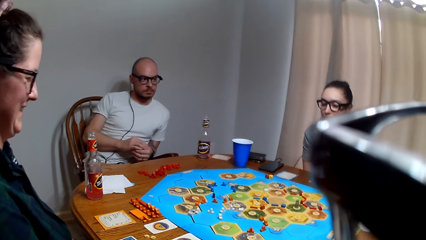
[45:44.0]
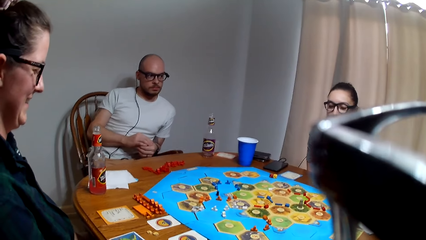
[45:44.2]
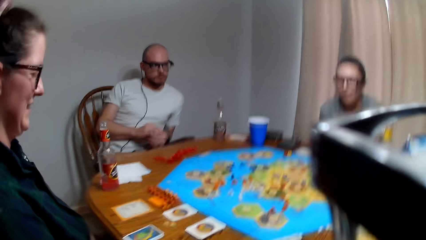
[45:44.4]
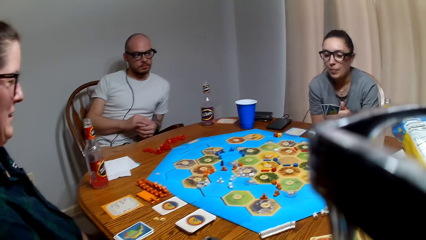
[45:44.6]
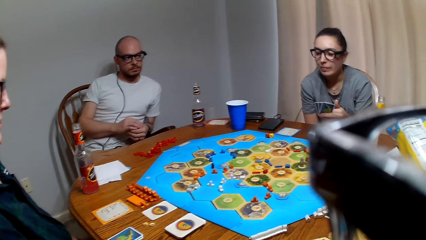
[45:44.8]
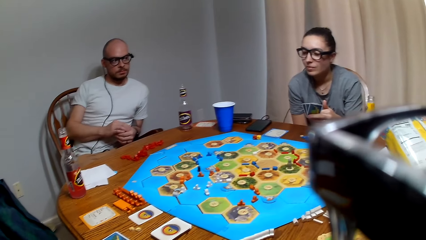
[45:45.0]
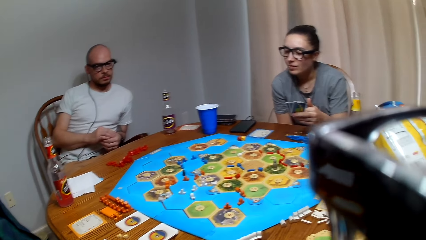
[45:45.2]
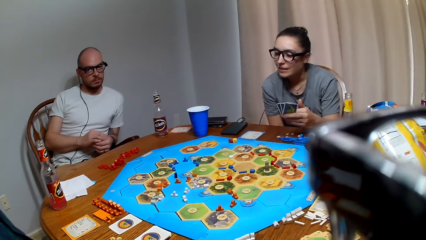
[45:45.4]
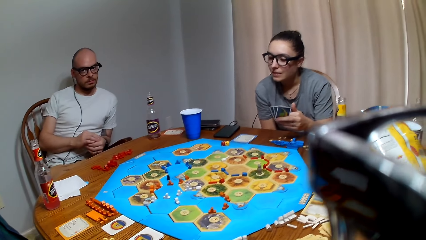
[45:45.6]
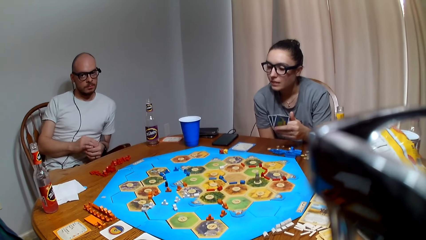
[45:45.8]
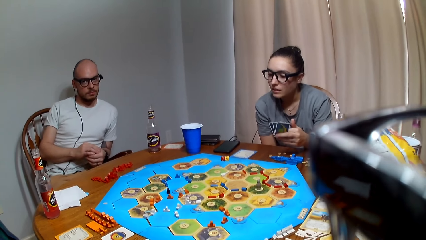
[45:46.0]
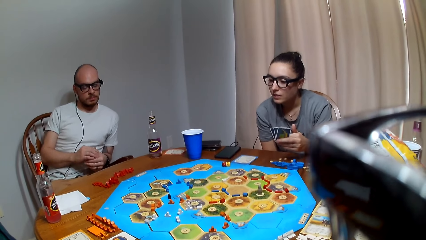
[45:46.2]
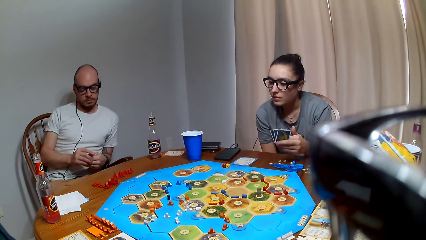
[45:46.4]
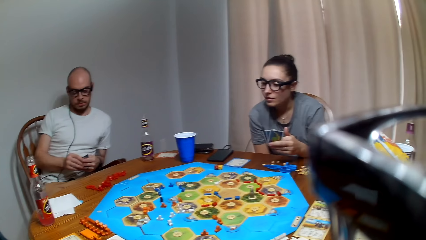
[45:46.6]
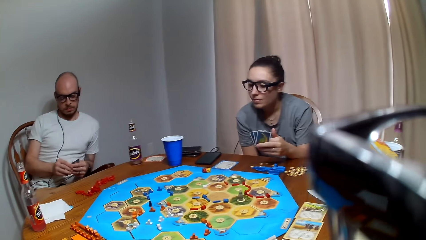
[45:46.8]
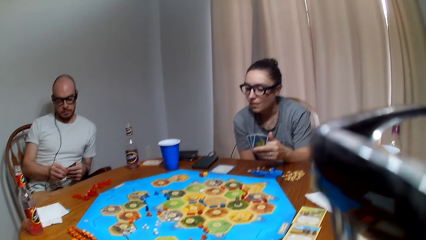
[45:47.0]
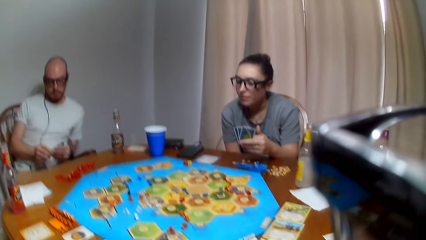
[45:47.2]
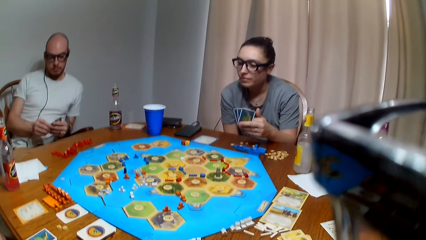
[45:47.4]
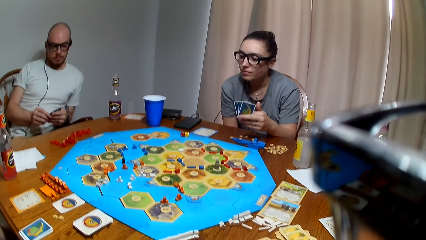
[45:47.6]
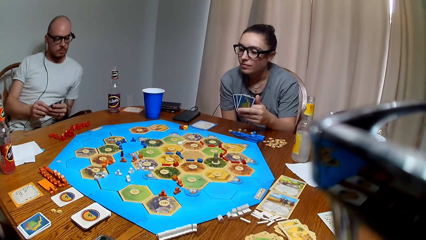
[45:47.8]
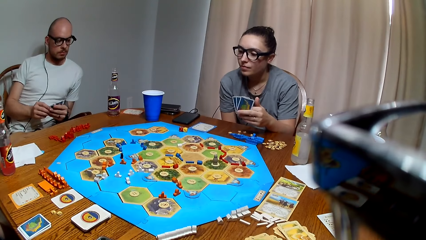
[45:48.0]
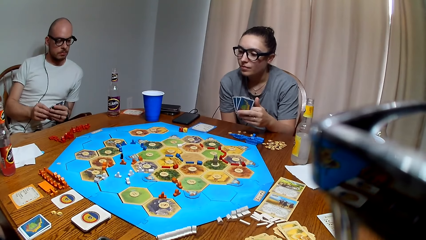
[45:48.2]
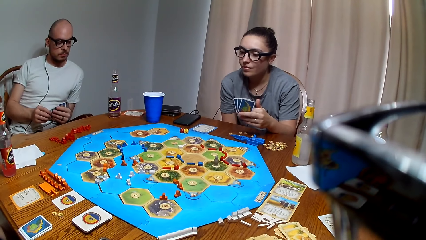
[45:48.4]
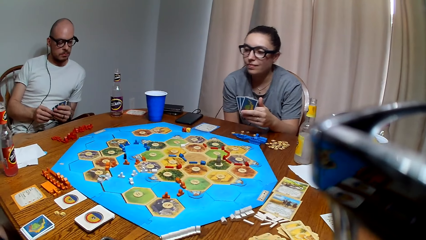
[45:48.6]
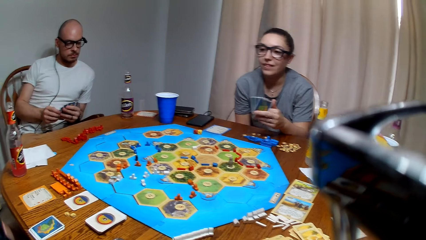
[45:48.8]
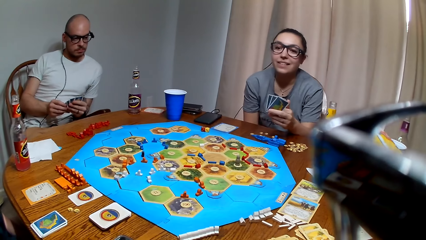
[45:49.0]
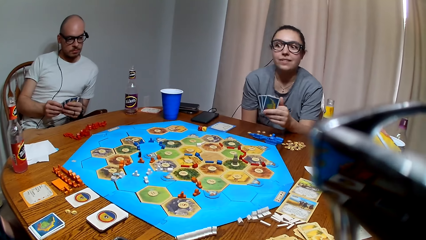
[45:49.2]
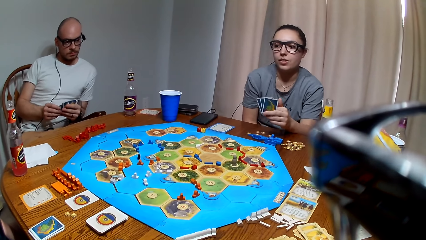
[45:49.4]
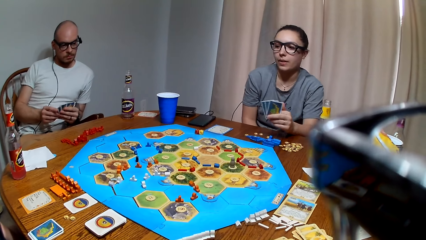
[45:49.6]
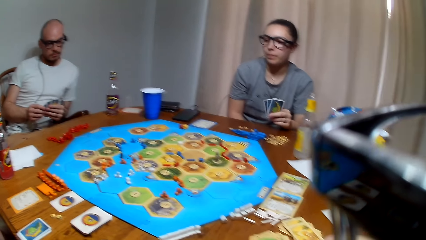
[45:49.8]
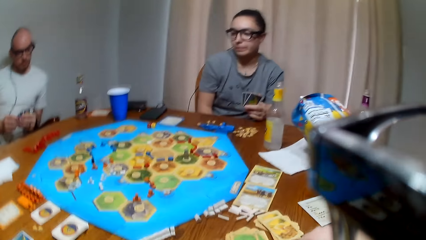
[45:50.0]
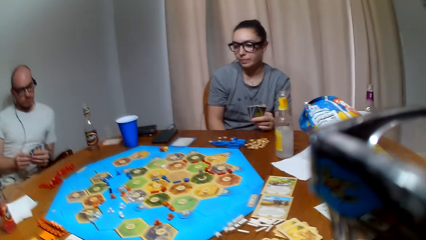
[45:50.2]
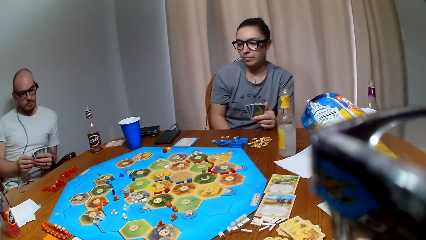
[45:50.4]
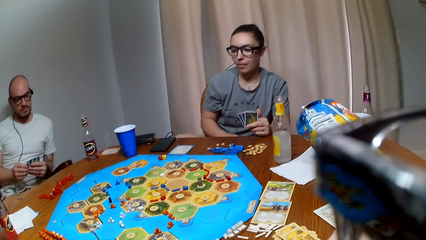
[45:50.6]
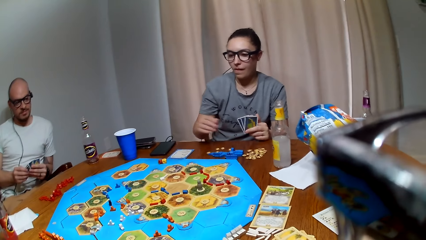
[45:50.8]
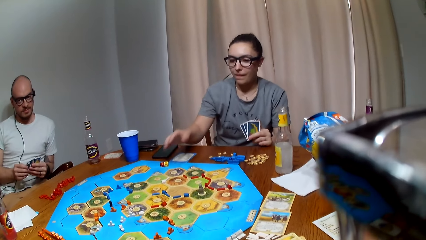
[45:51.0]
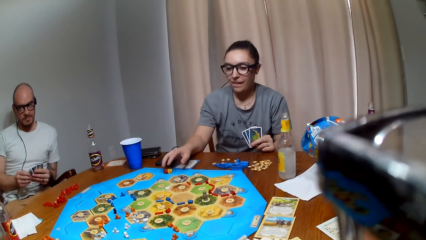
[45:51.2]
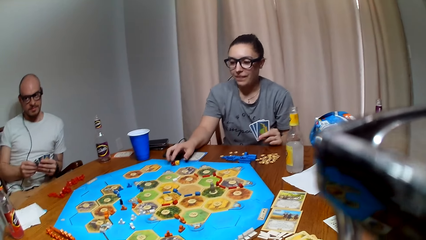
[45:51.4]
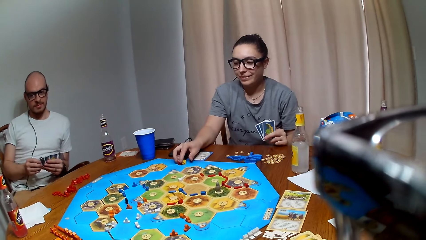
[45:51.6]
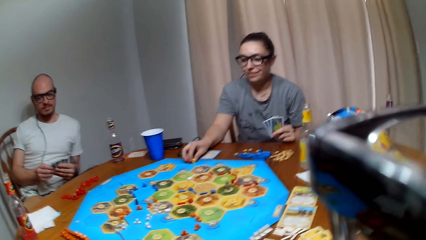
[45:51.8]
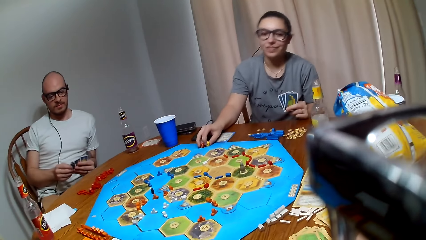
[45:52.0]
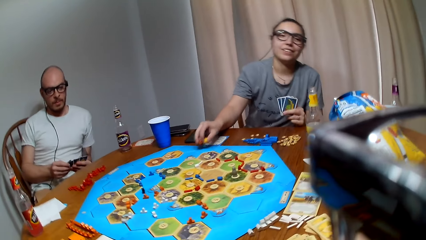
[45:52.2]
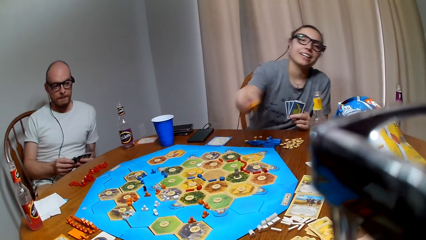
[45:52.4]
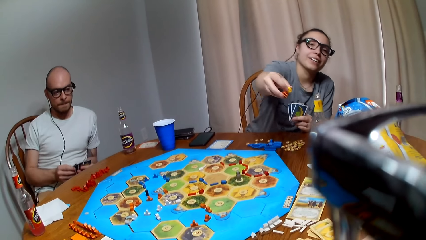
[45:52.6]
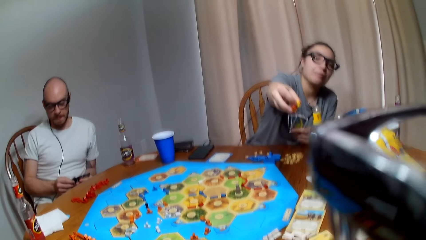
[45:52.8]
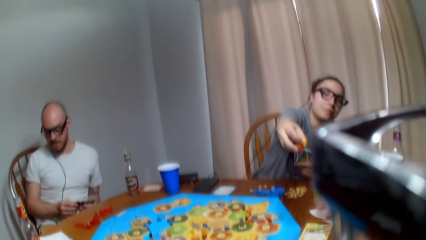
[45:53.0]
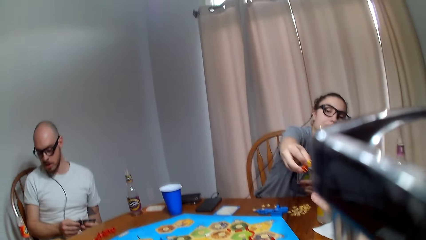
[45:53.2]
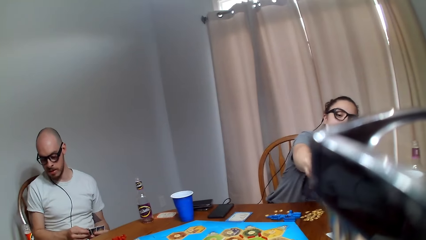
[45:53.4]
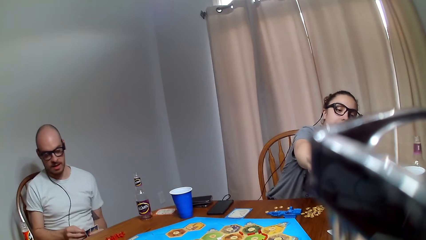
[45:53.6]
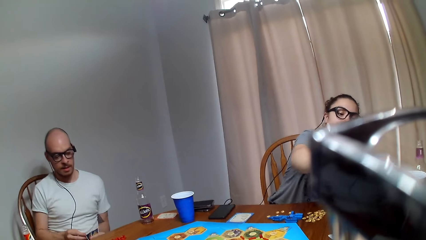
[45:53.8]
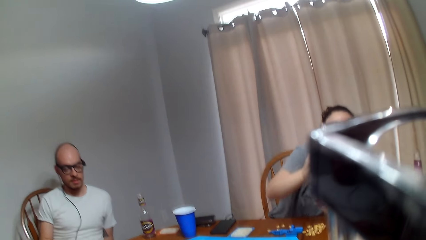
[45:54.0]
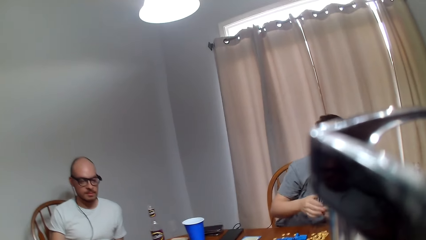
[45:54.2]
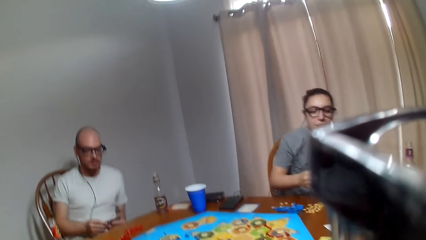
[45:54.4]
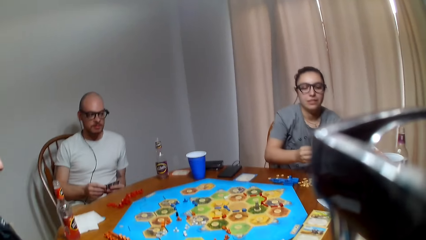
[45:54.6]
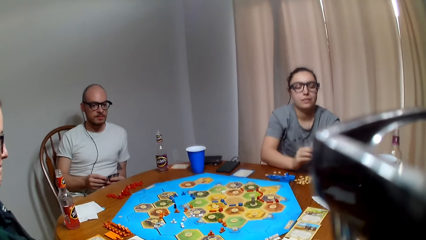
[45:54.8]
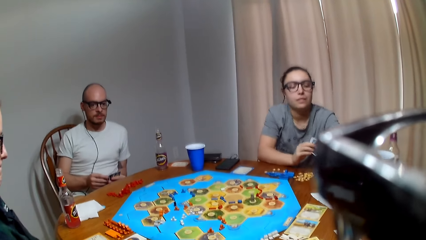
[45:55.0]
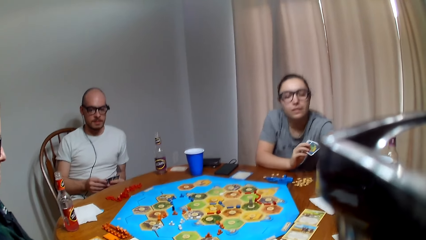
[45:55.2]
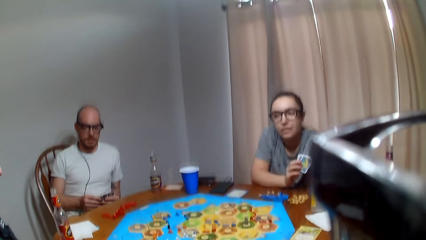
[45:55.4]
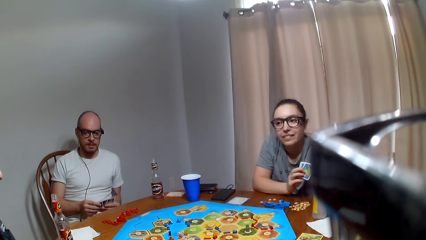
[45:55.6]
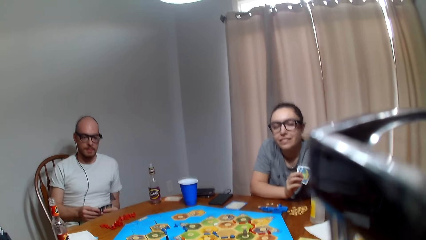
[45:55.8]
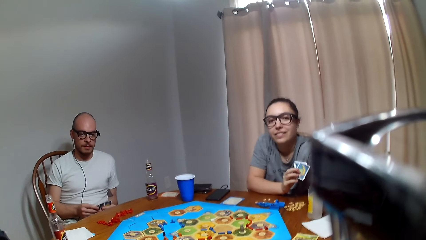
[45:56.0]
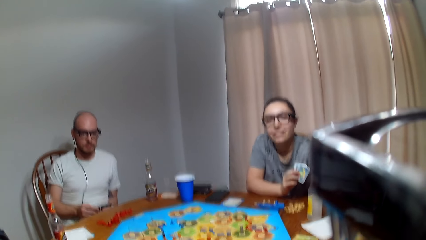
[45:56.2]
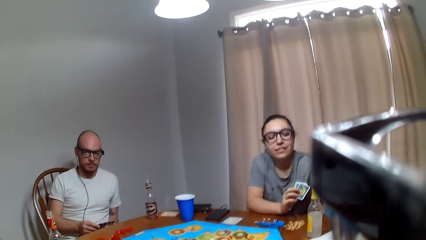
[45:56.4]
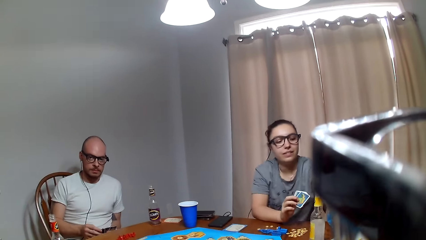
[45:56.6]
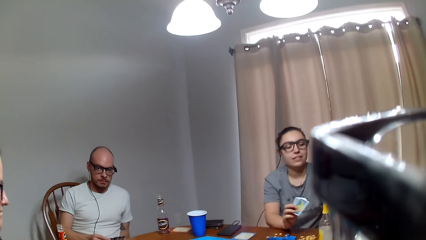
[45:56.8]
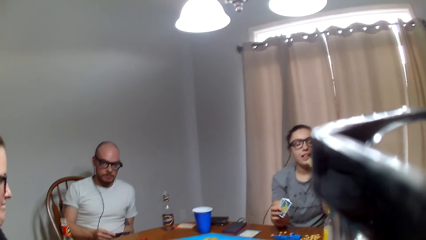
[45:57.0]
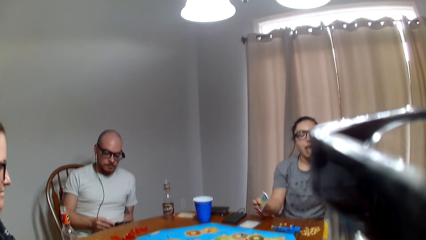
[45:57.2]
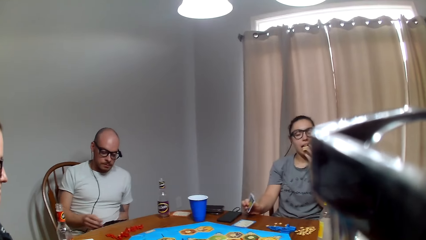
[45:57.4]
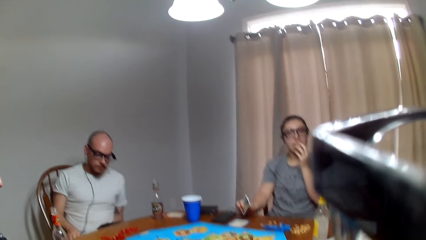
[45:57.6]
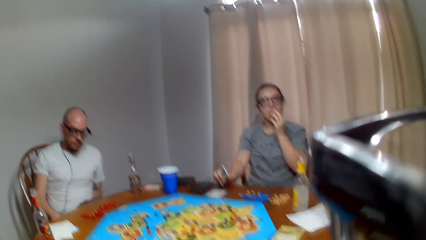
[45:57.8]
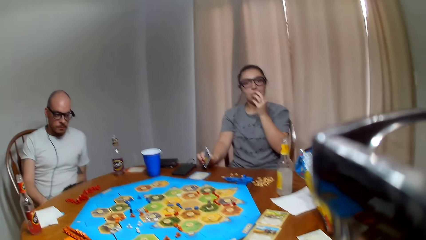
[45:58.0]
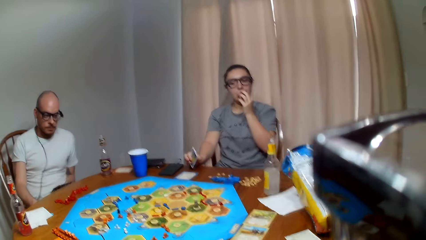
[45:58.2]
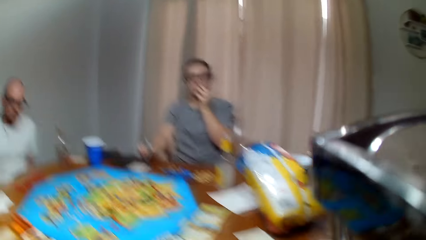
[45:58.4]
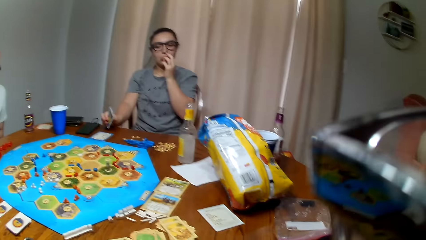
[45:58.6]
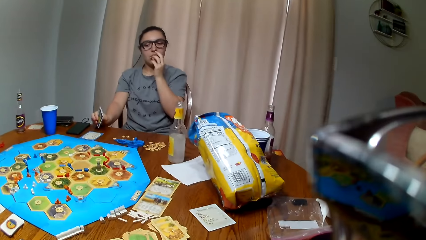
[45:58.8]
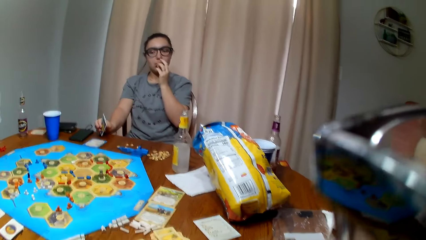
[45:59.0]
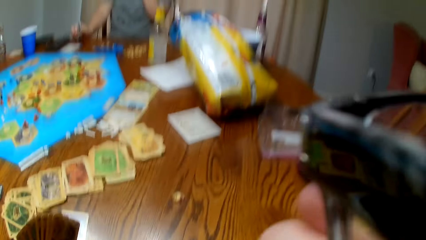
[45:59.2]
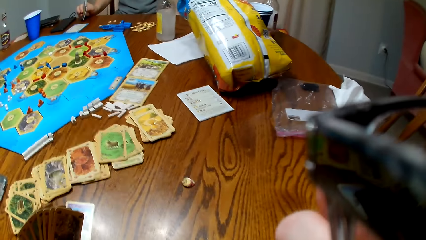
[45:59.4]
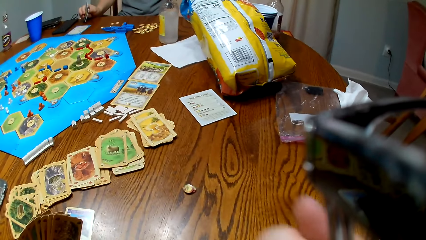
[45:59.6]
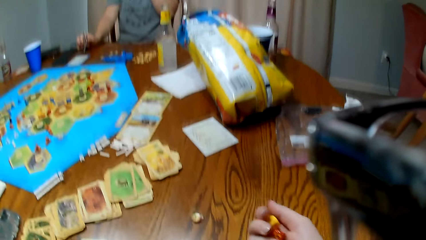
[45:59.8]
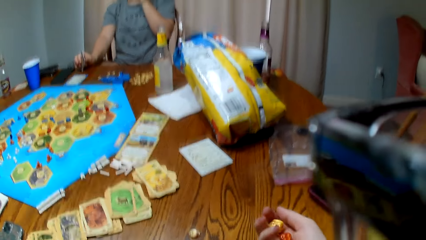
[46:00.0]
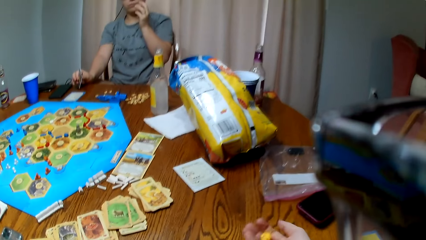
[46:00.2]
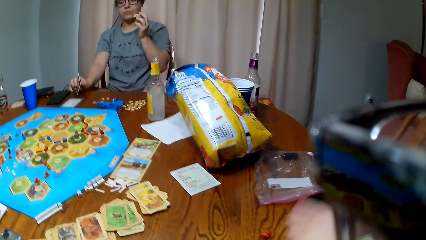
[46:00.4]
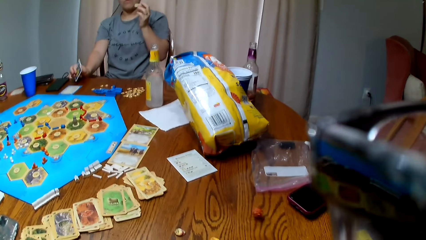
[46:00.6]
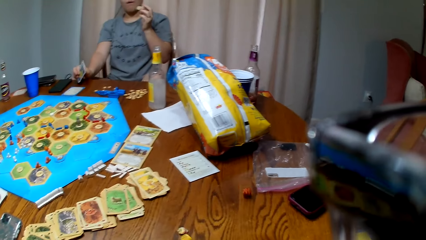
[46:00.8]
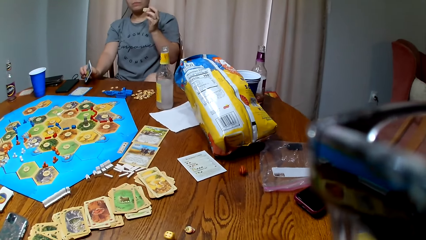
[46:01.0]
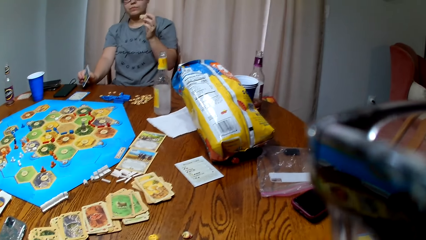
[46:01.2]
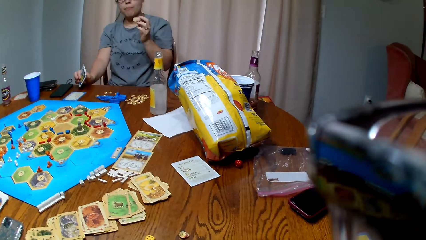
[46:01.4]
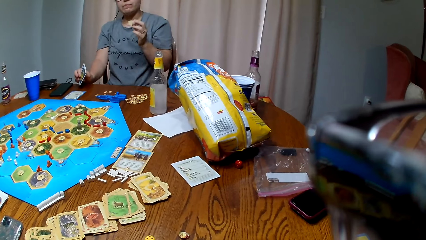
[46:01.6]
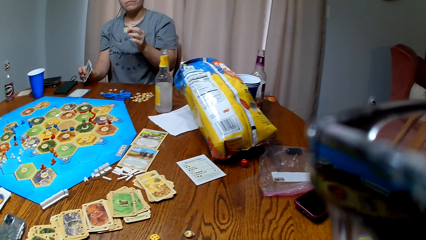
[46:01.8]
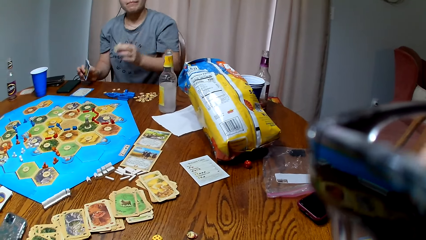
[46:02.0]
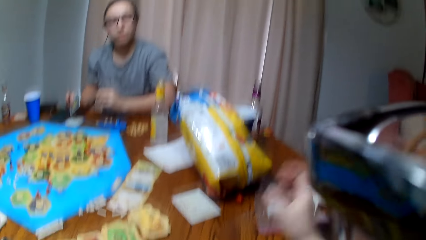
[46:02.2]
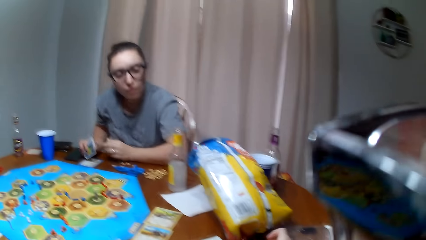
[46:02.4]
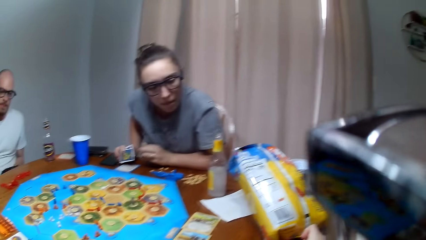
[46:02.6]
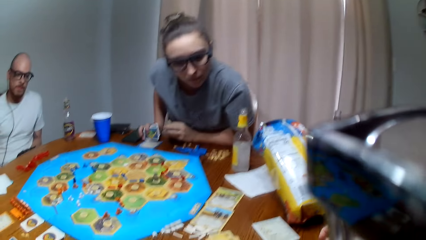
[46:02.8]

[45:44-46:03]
The camera wearer plays a card game with three persons. A lady picks dice from the table. The lady gives the camera wearer the dice. The camera wearer picks the dice from the lady. They dice the dice. They shake the dice in the right hand and drop the dice on the table.
